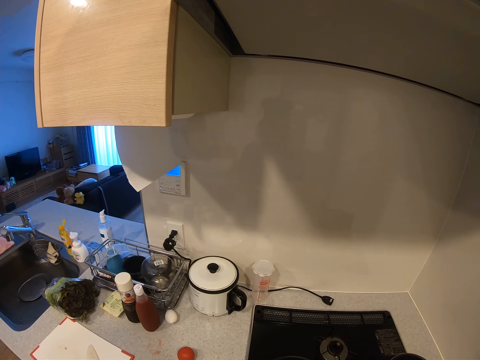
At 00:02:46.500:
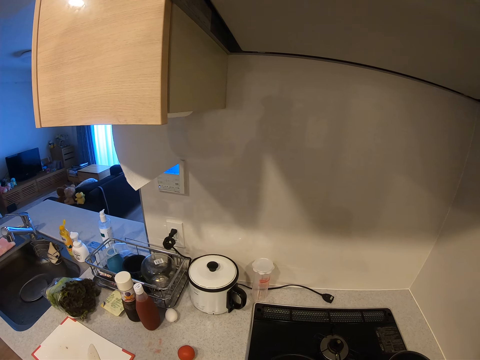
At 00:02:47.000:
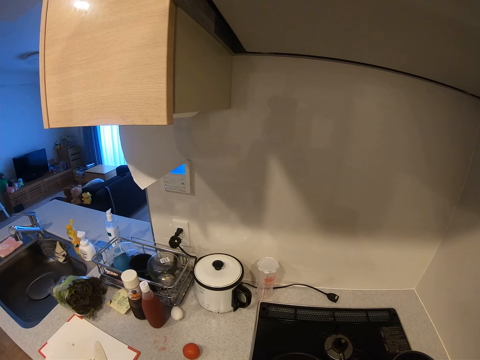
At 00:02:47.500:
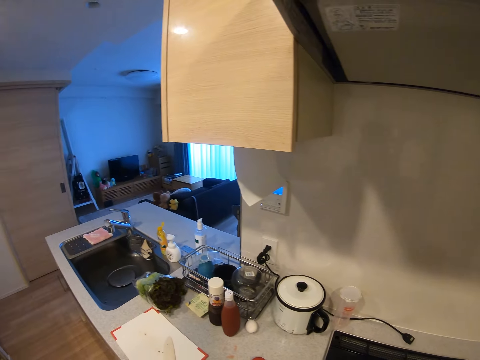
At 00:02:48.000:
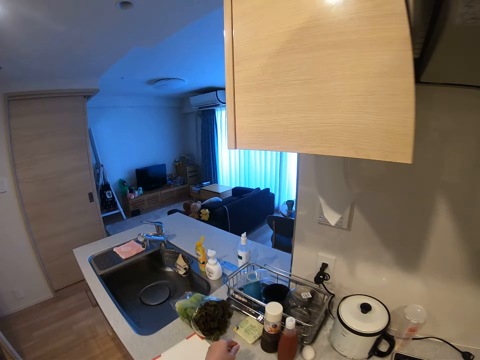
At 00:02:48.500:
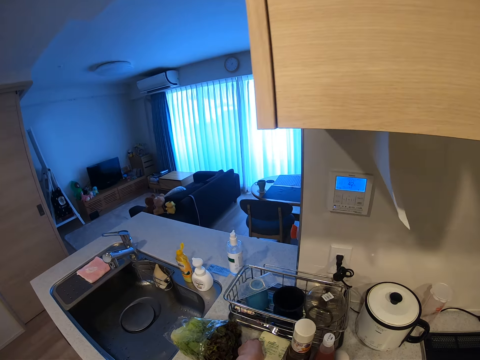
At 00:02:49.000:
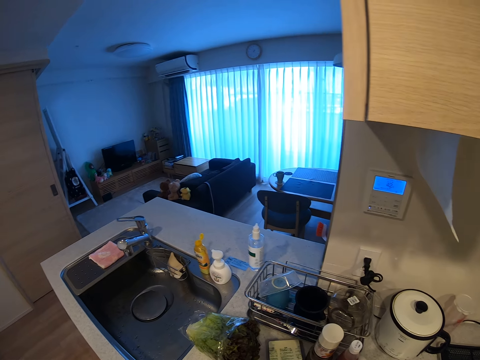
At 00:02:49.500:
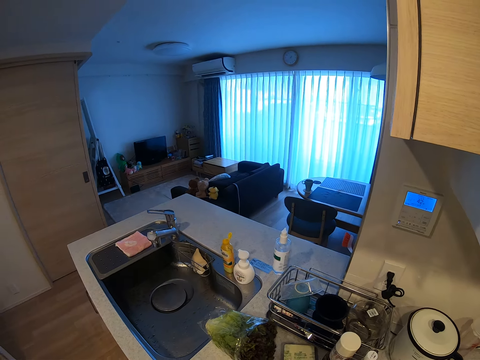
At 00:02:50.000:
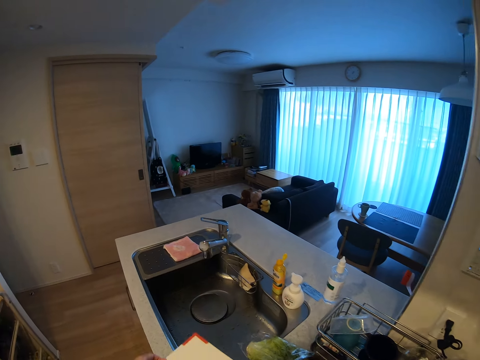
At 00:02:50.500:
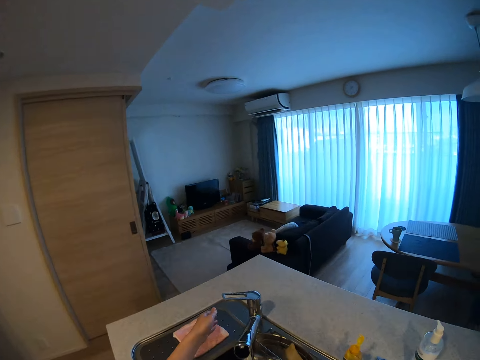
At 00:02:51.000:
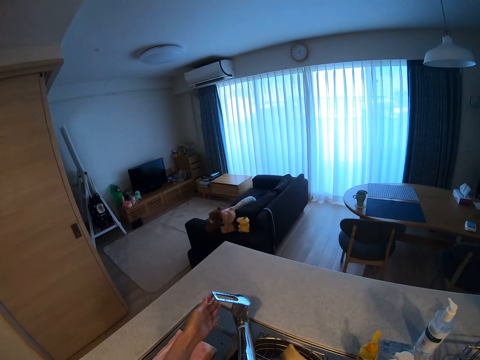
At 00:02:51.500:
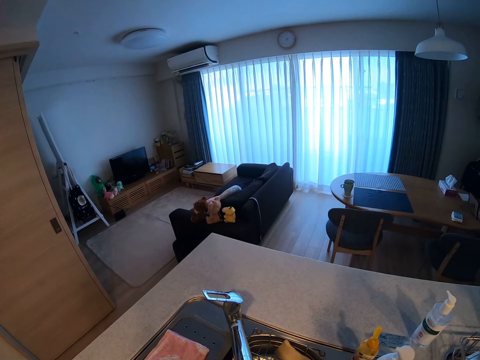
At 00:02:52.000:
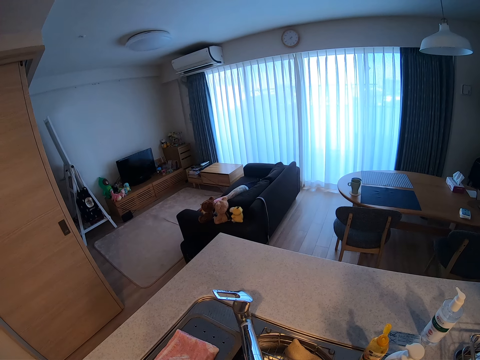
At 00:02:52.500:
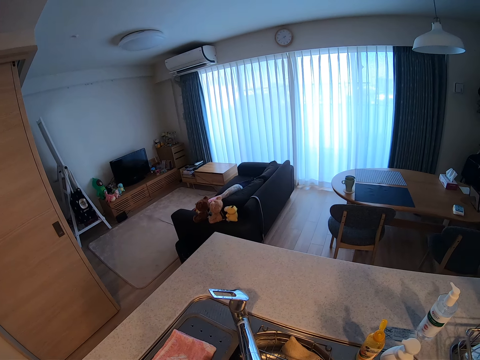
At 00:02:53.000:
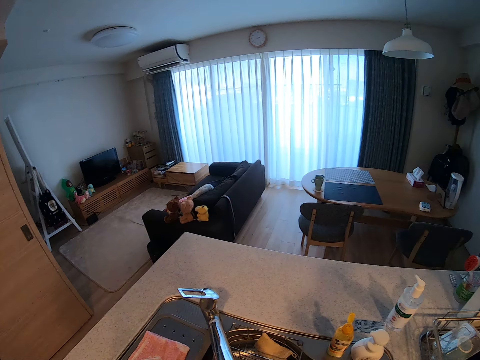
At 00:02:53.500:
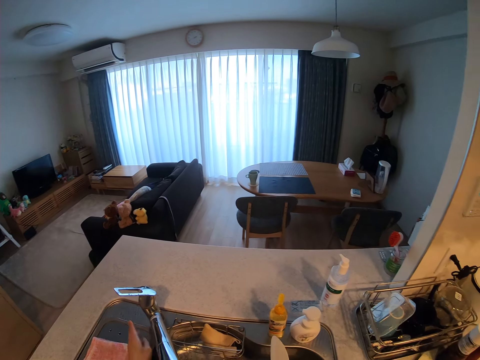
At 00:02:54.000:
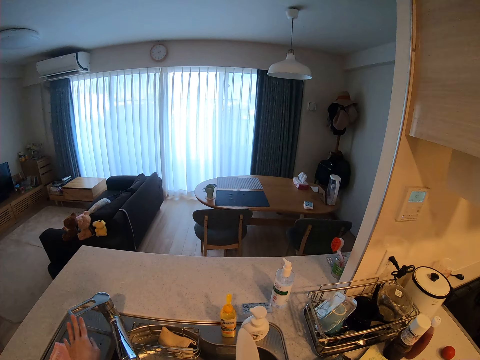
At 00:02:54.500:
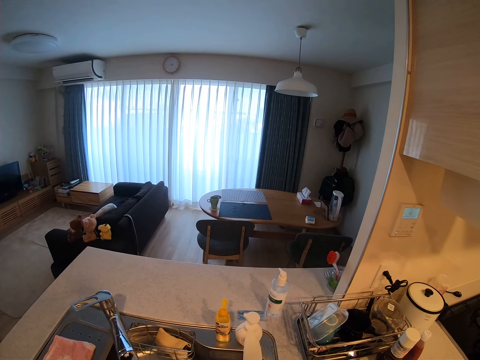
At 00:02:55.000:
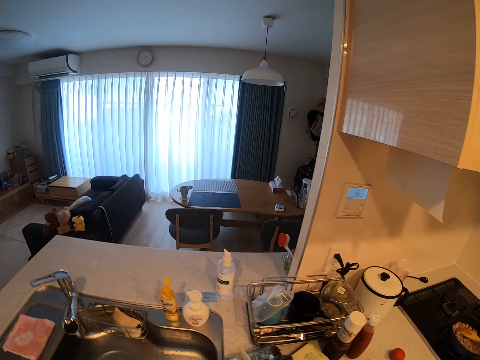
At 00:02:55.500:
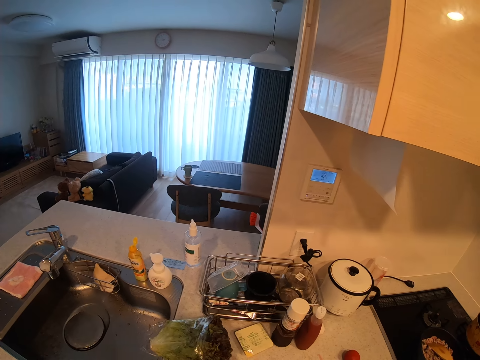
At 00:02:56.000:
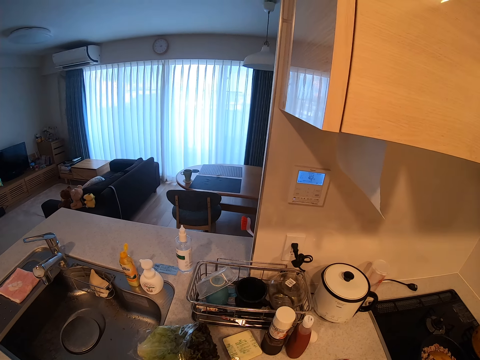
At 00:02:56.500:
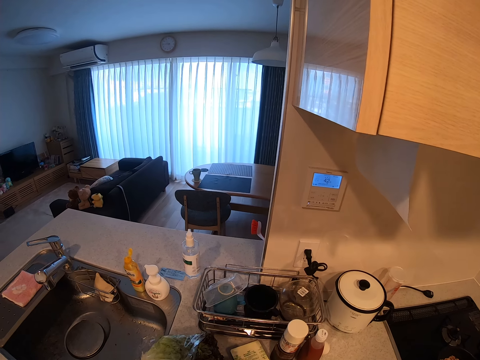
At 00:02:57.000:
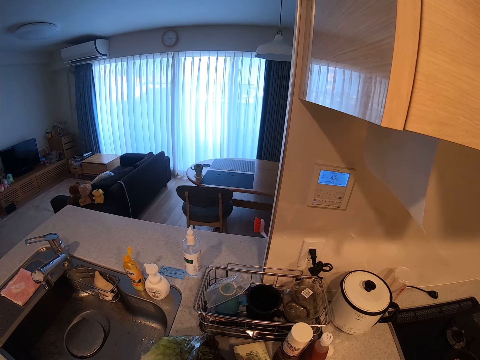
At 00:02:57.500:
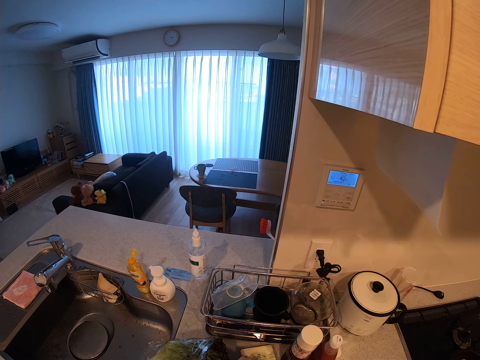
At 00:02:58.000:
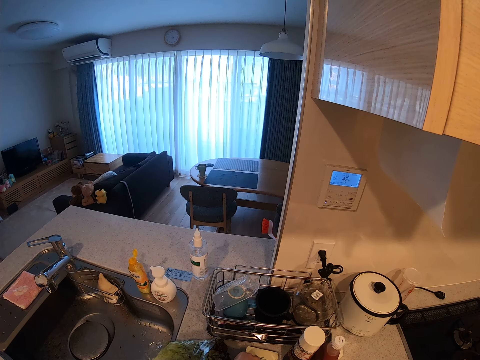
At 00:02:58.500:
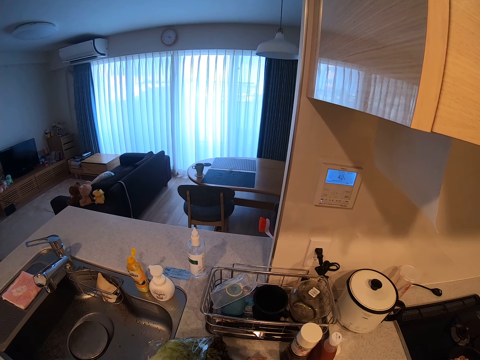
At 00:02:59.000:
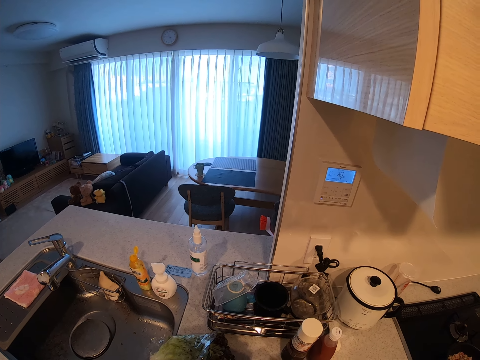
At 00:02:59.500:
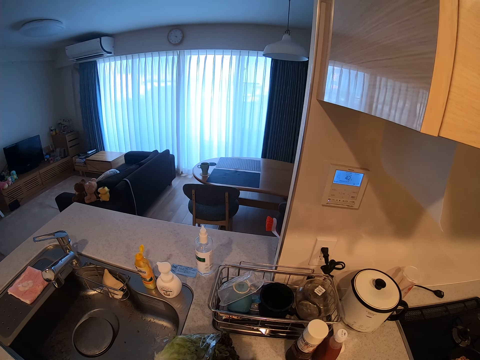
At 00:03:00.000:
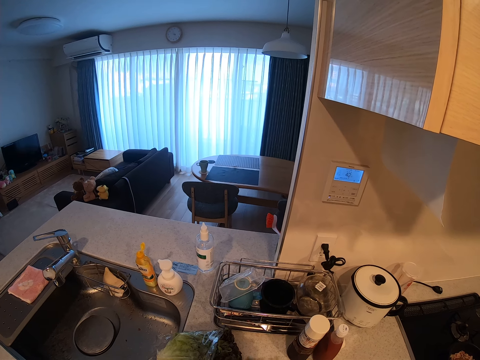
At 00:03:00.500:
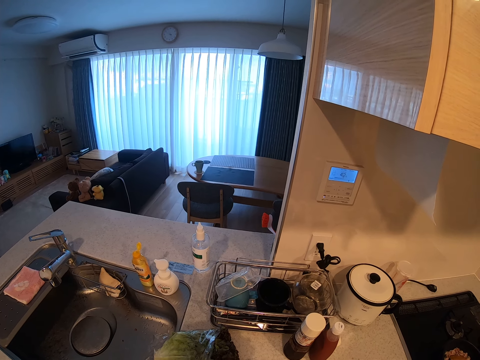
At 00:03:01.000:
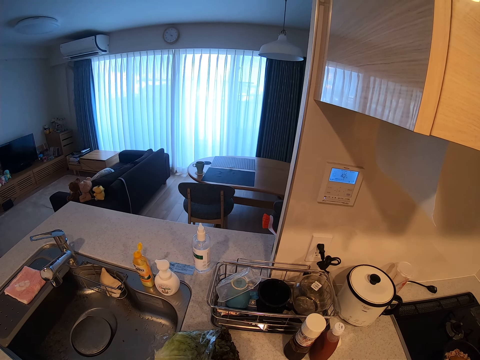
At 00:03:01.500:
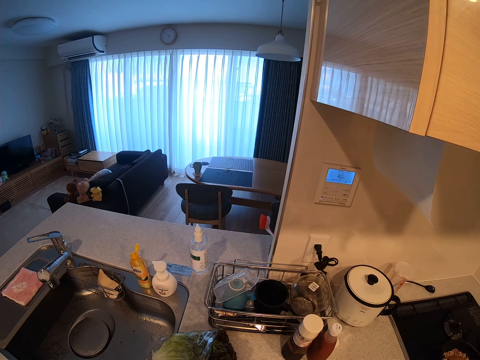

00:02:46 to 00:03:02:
The camera wearer moves in the kitchen. She moves a container on the kitchen worktop. She carries the chopping board from the kitchen worktop. She turns on the tap with her left hand. She turns off the tap with her left hand. She moves the container on the kitchen worktop.

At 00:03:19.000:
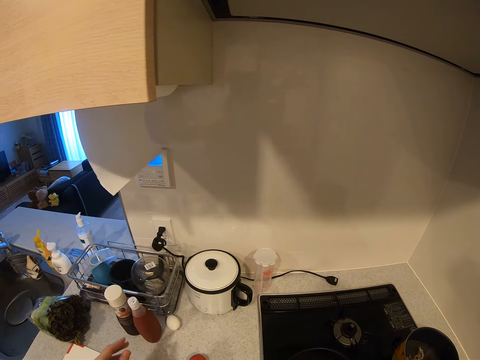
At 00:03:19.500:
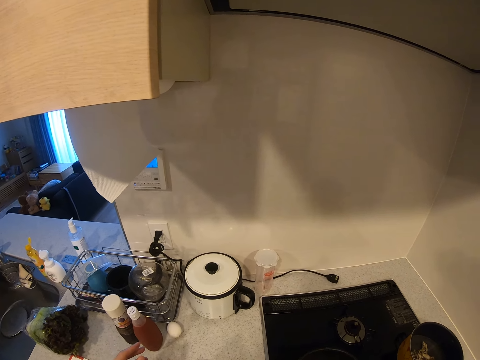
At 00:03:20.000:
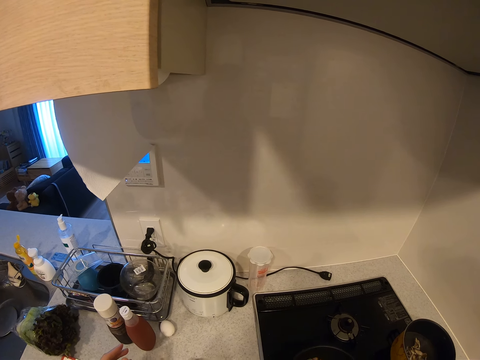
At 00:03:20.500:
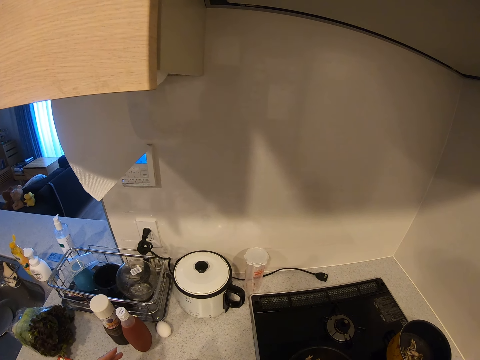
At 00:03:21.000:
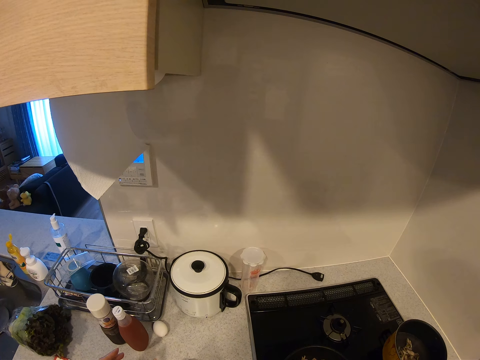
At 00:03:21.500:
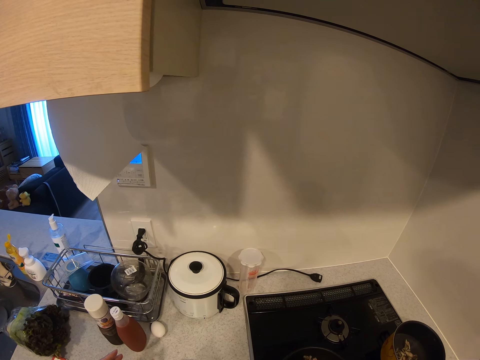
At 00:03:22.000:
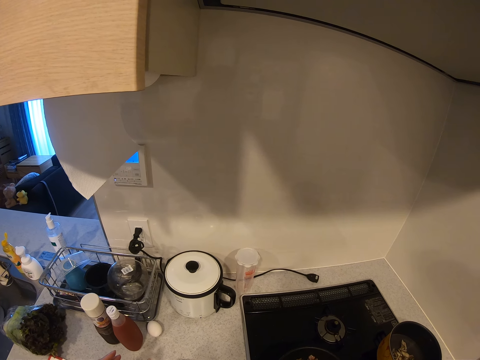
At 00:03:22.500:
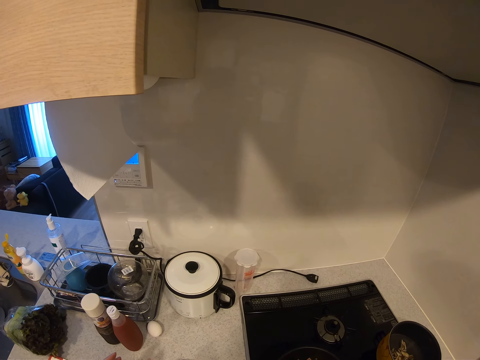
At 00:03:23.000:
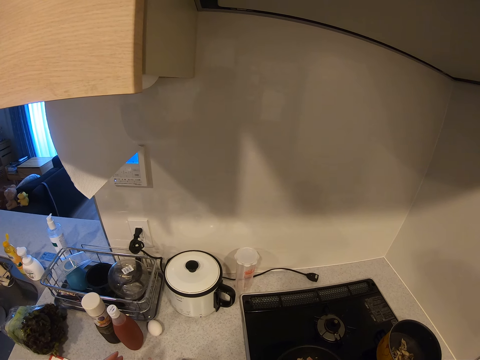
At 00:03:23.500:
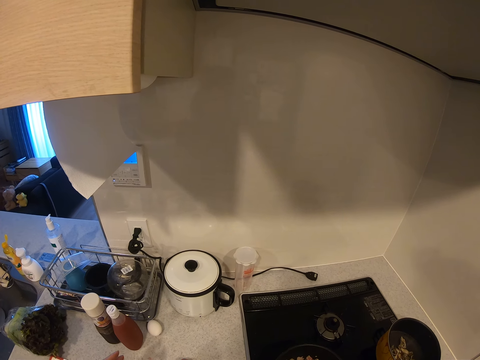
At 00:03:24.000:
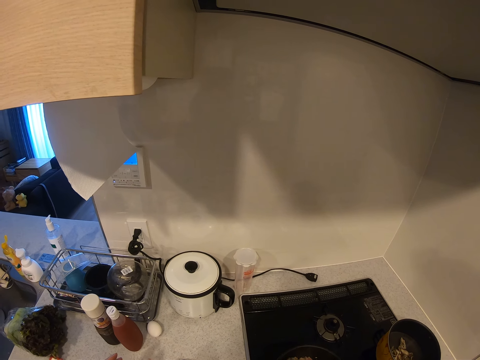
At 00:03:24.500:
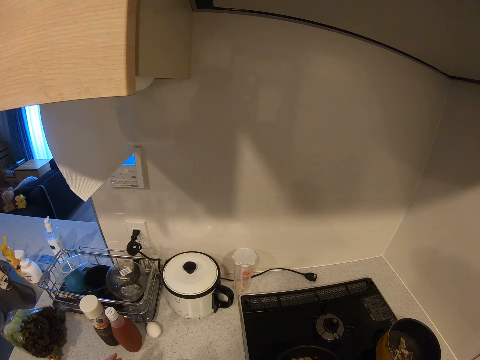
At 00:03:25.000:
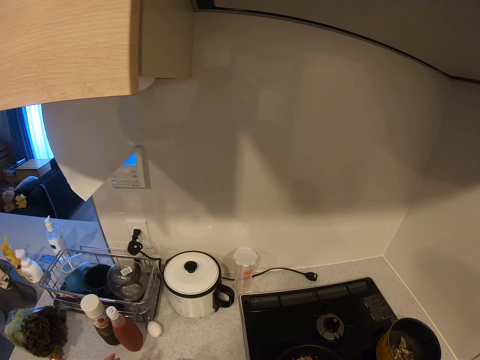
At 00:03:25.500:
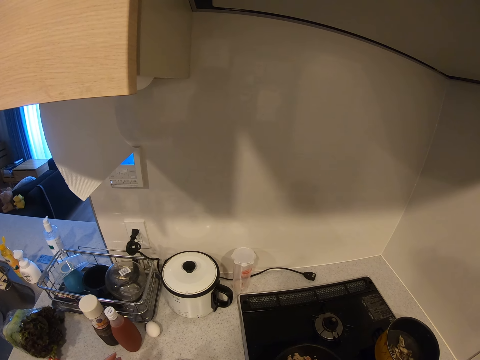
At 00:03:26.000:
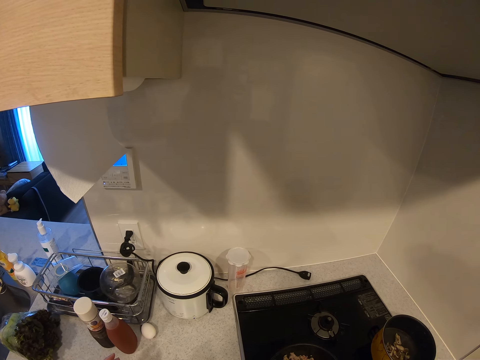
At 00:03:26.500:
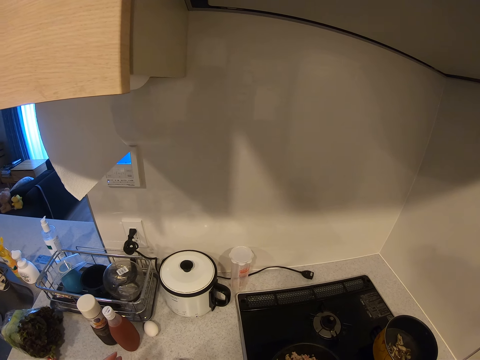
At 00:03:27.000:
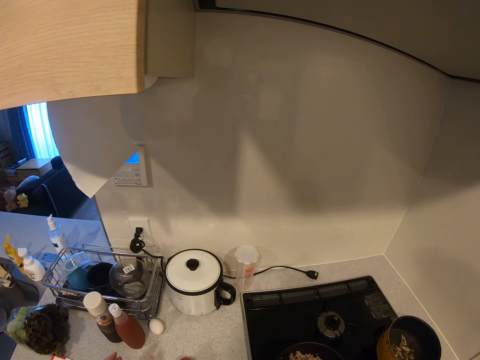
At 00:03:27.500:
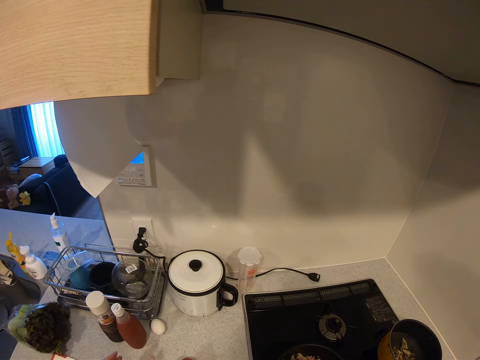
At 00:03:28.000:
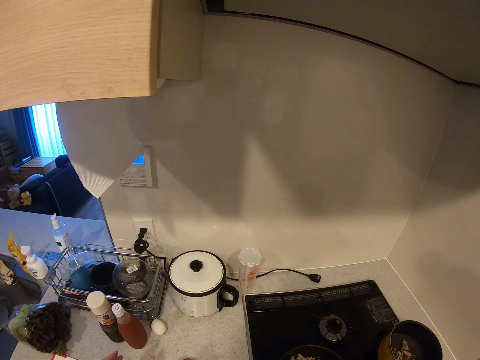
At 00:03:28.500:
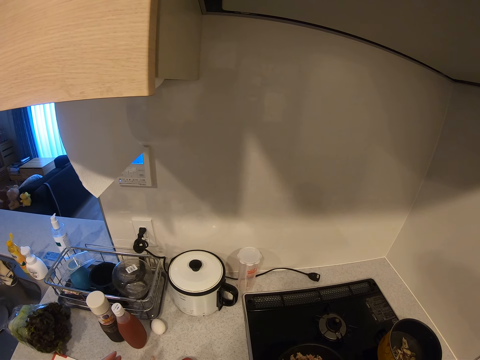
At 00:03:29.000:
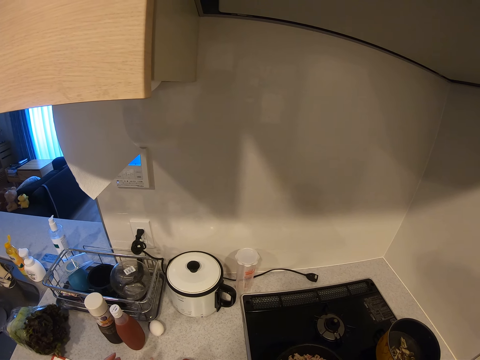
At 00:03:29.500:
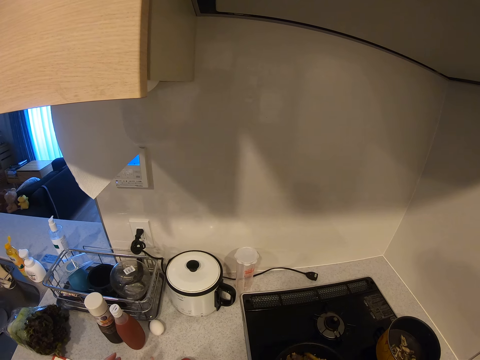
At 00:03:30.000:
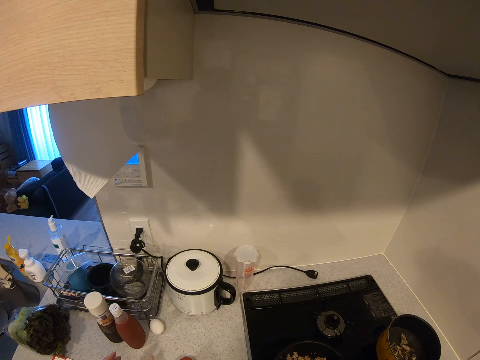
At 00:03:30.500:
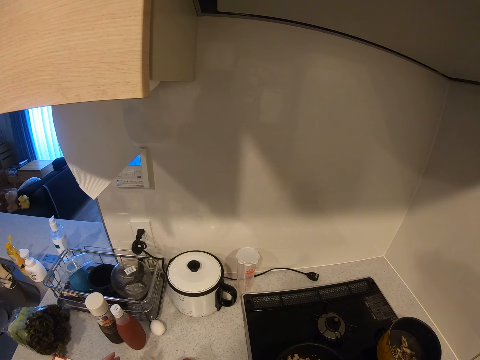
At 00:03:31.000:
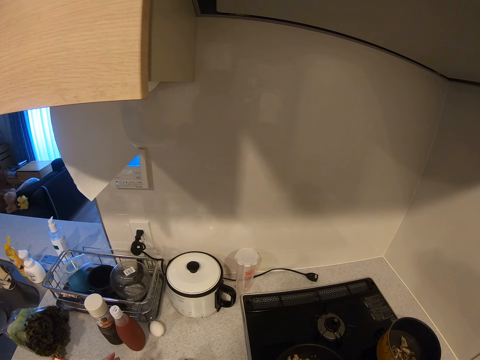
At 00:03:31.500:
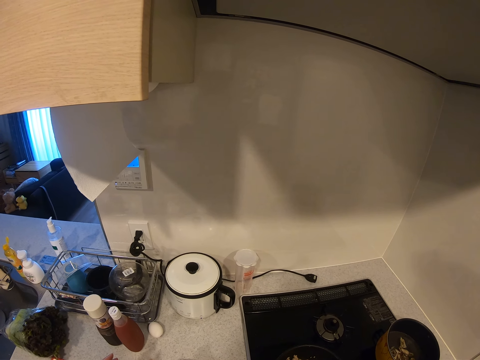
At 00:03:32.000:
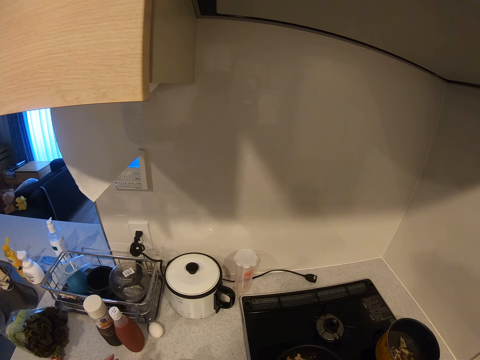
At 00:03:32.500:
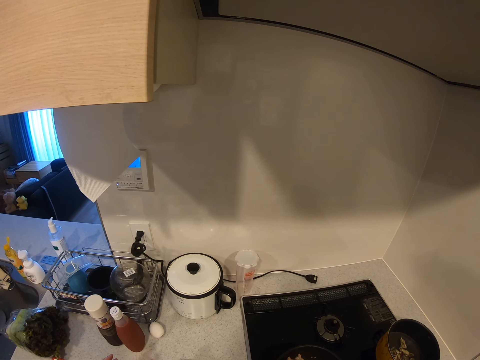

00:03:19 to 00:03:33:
The camera wearer beats the meat in the pan.
